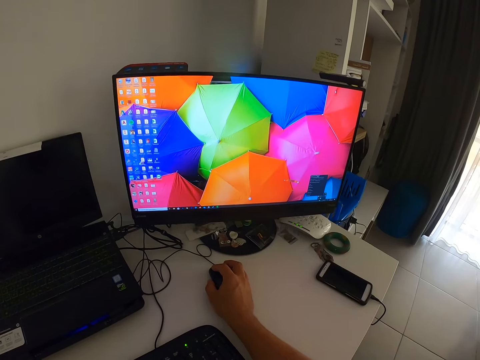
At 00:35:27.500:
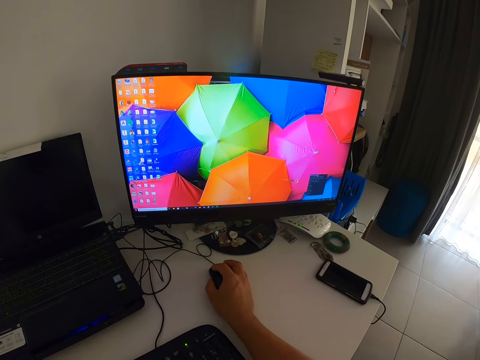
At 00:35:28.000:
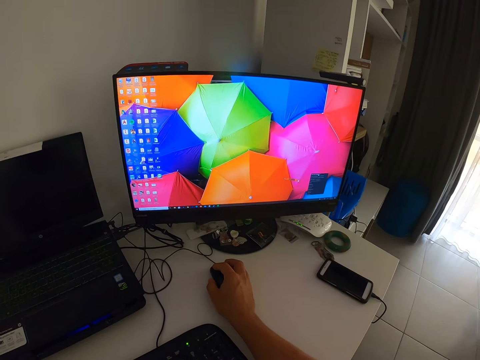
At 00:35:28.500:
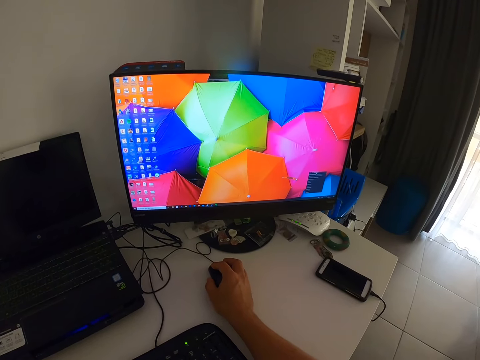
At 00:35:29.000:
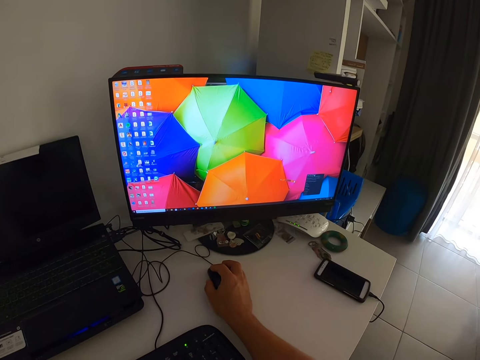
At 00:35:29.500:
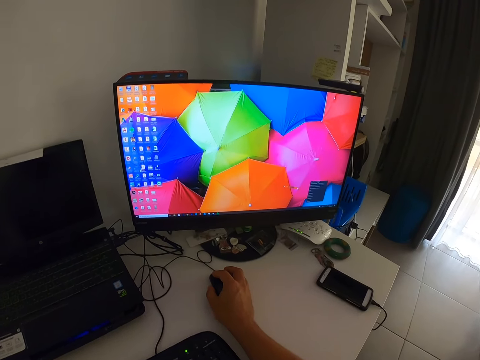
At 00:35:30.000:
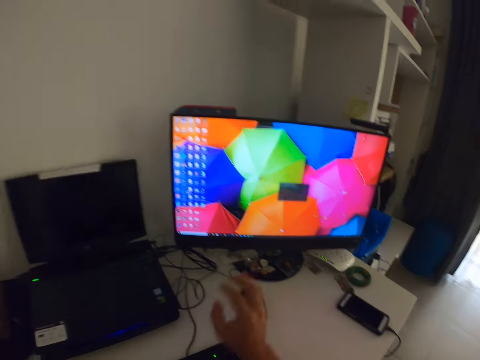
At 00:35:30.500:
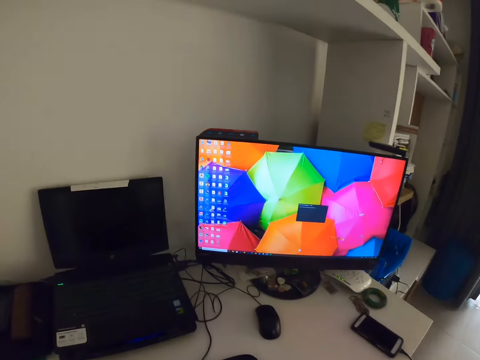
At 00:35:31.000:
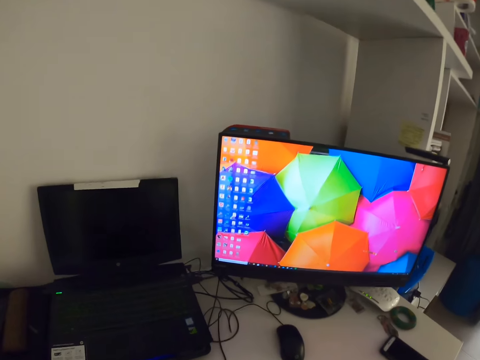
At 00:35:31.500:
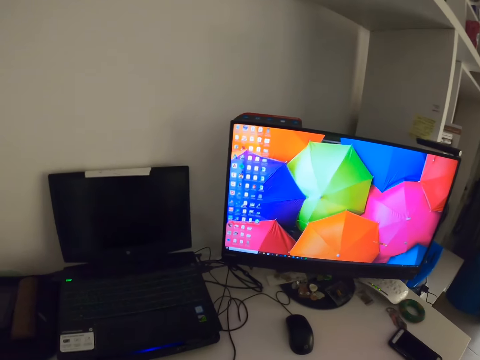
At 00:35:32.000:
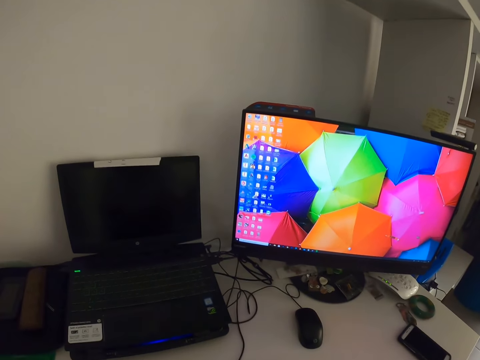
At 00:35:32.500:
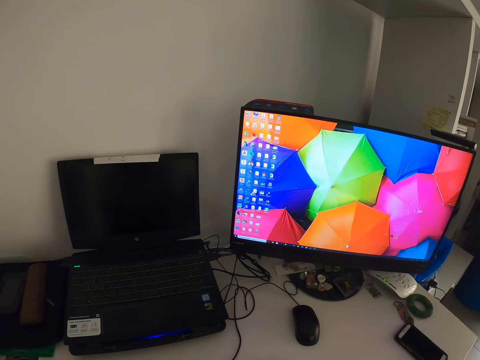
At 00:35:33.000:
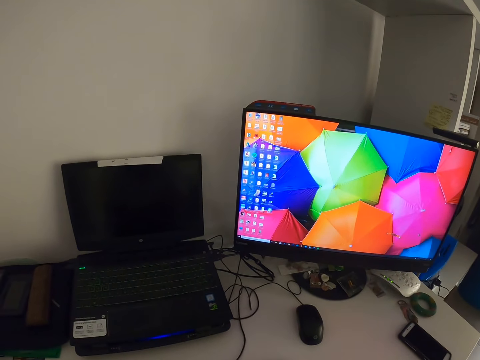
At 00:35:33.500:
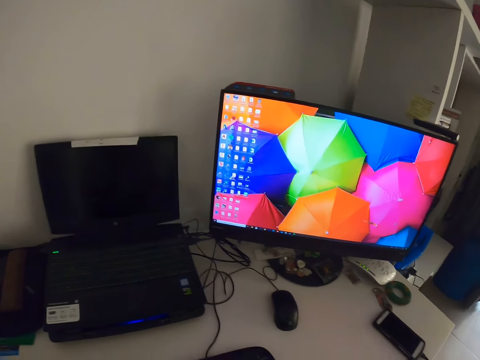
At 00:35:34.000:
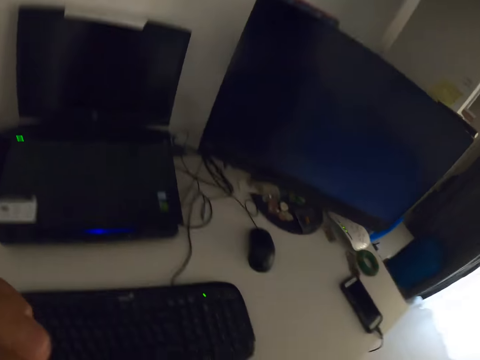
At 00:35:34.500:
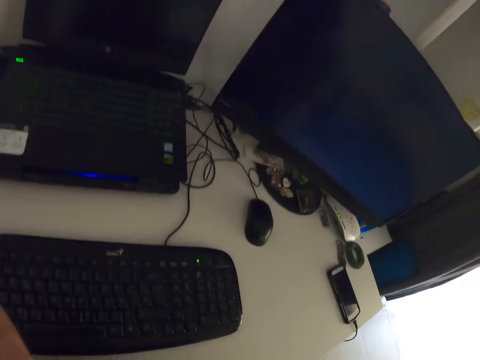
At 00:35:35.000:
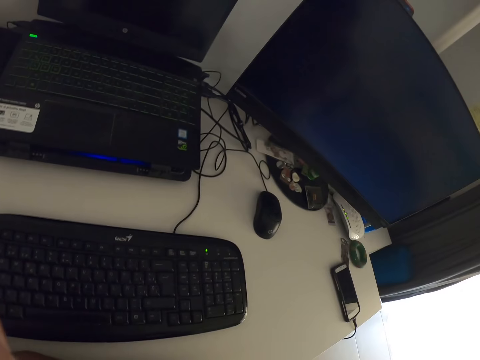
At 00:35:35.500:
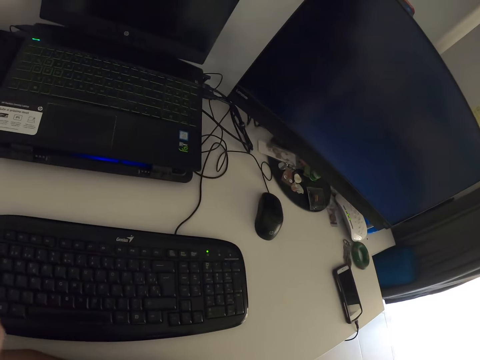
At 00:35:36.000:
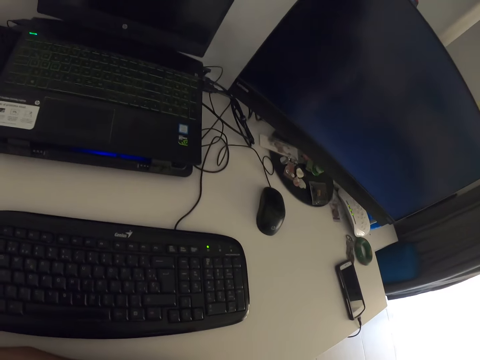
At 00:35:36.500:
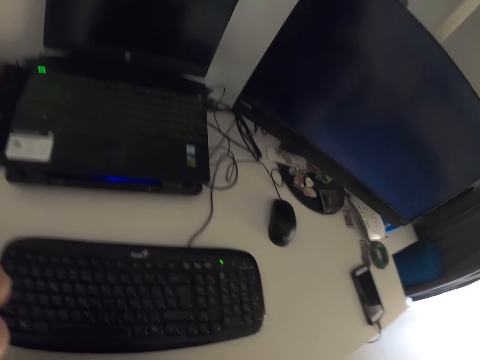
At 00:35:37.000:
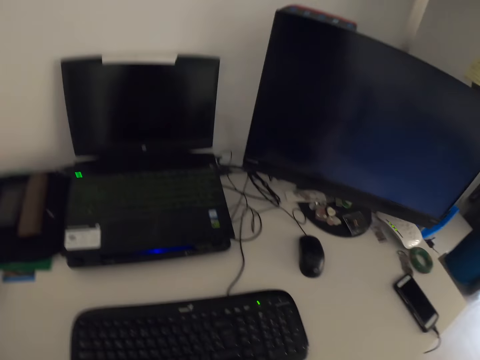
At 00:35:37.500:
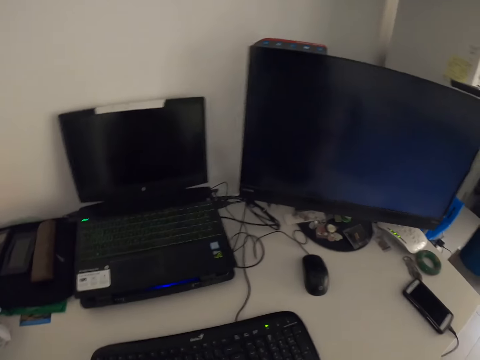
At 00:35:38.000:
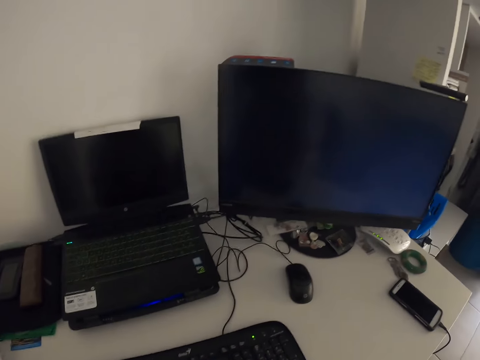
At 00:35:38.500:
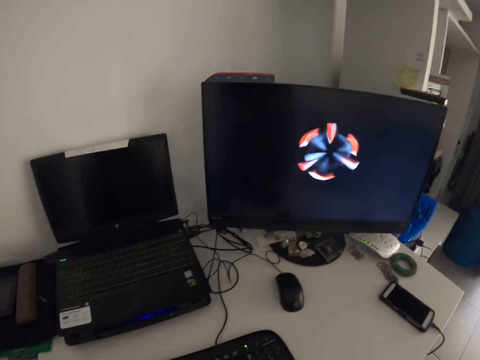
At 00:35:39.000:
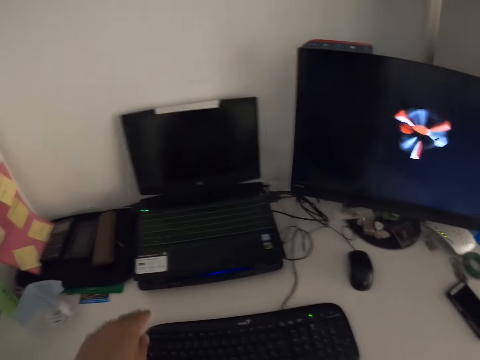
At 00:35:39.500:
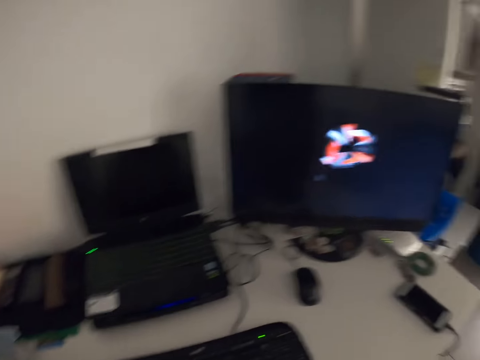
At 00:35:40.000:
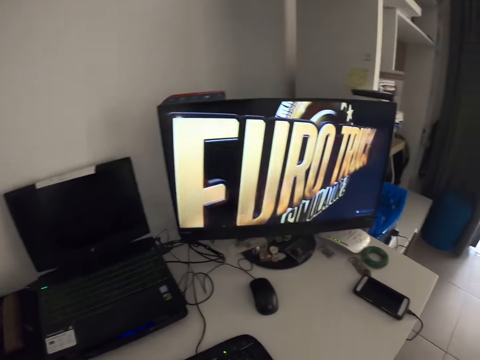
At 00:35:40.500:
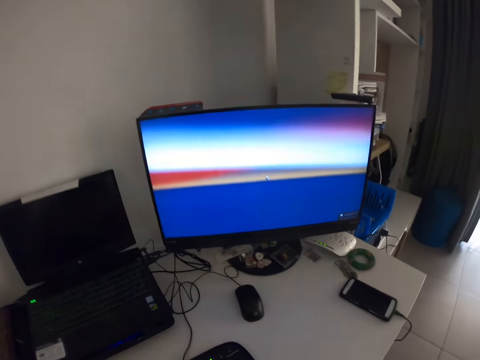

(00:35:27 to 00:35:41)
The camera wearer stops the music. They release the mouse. They look around. They turn on the desktop and touch the keyboard.

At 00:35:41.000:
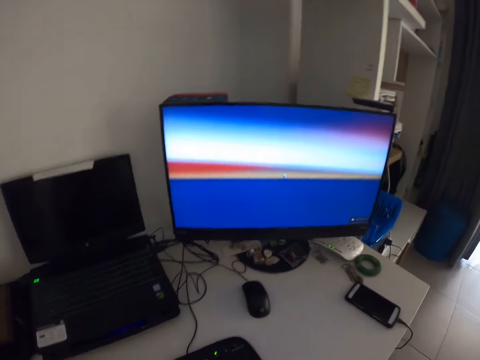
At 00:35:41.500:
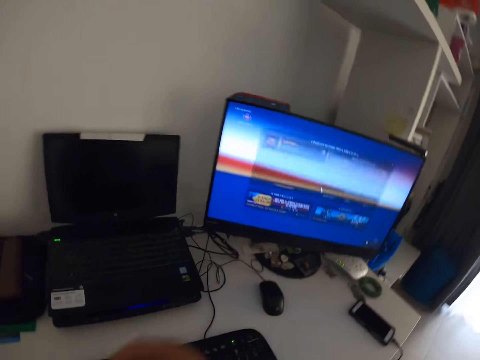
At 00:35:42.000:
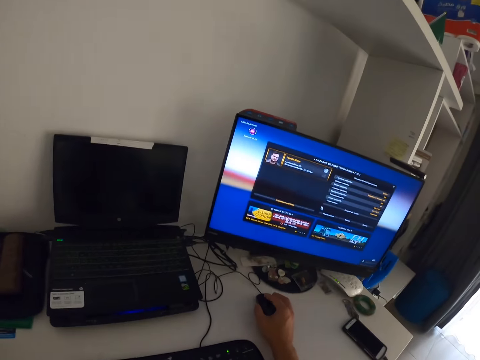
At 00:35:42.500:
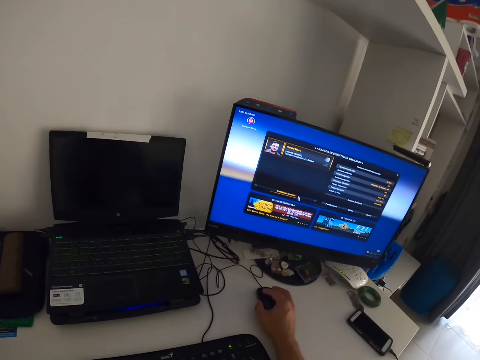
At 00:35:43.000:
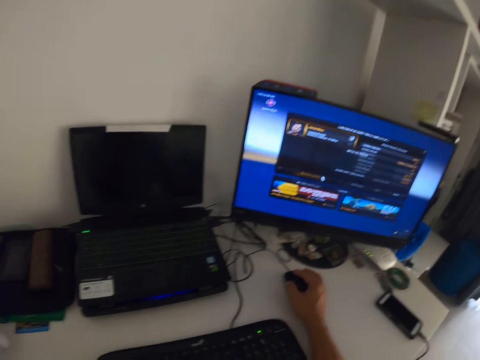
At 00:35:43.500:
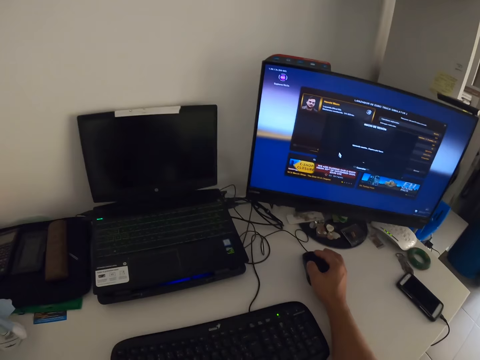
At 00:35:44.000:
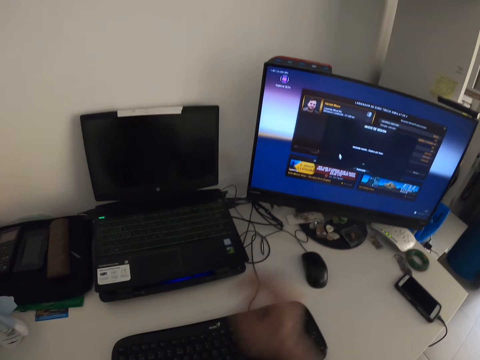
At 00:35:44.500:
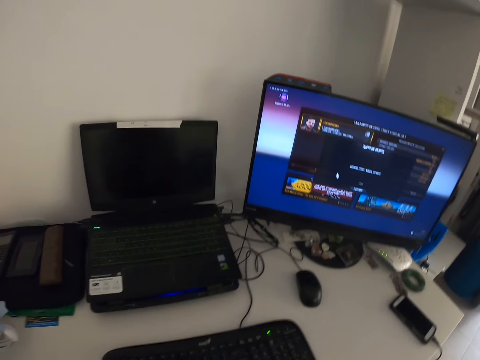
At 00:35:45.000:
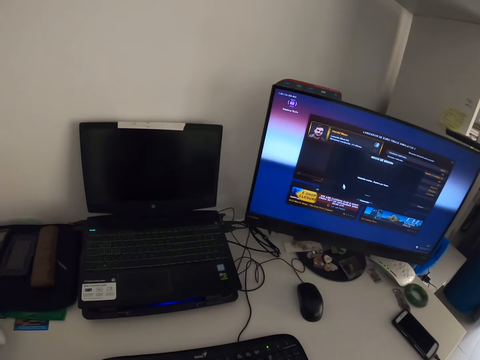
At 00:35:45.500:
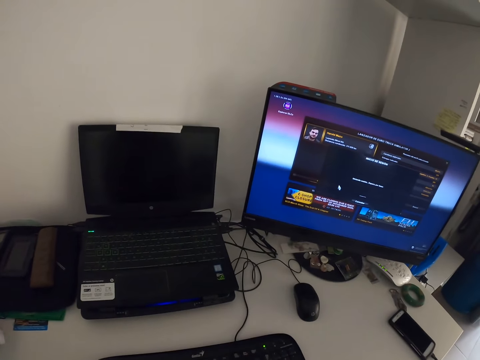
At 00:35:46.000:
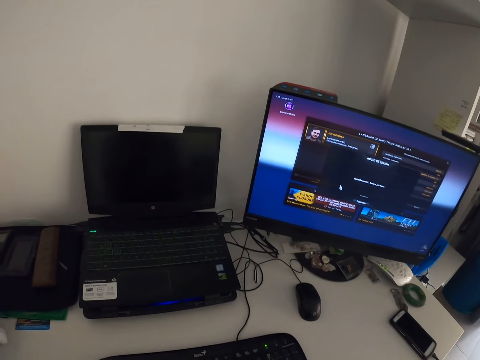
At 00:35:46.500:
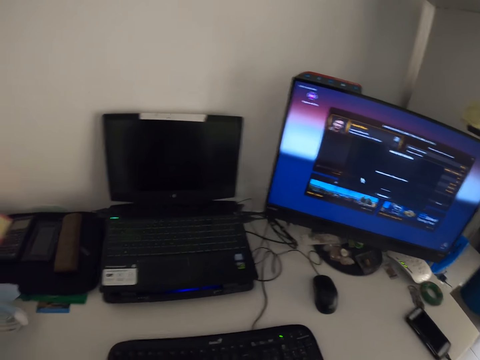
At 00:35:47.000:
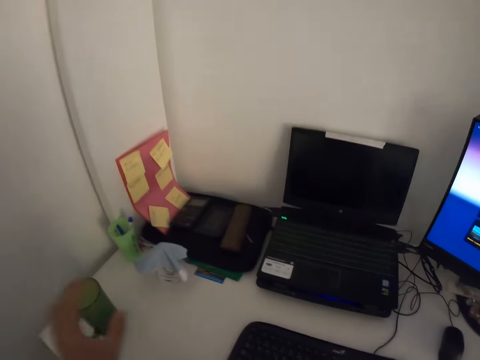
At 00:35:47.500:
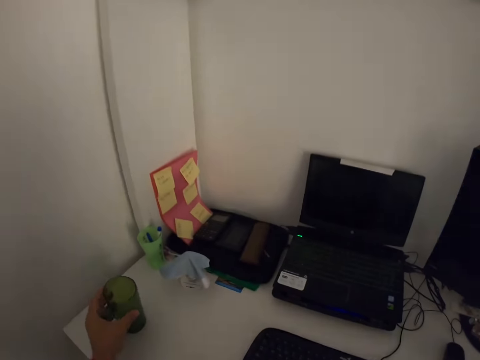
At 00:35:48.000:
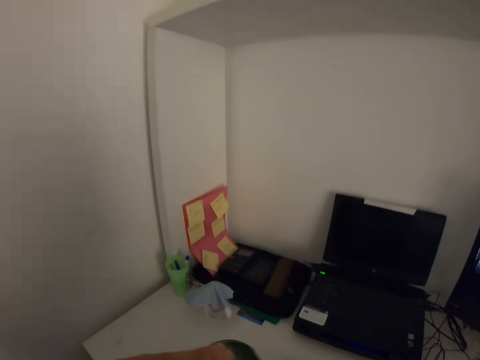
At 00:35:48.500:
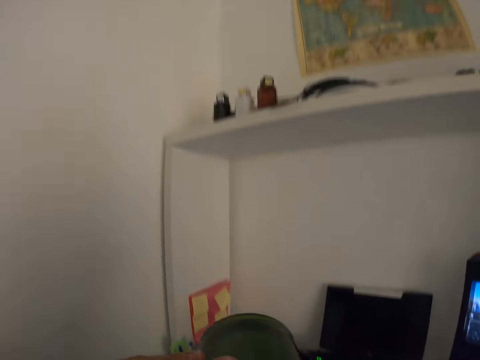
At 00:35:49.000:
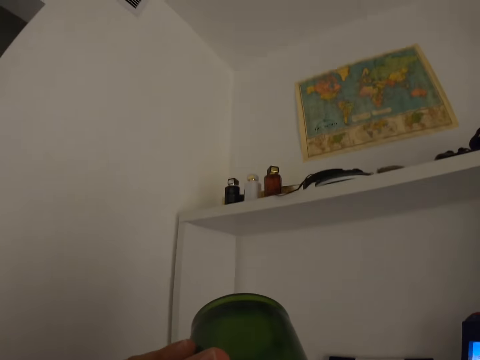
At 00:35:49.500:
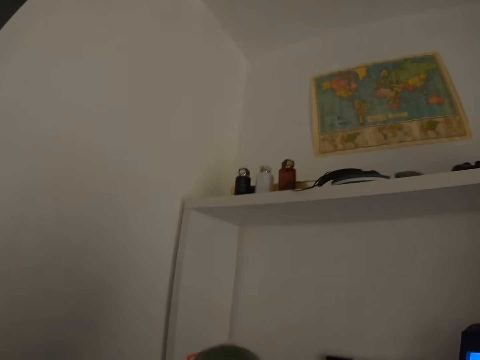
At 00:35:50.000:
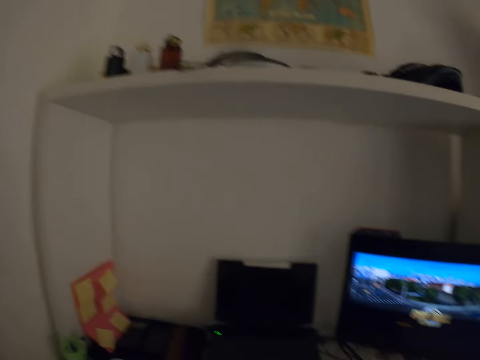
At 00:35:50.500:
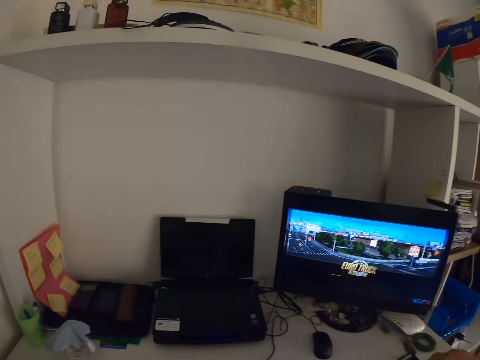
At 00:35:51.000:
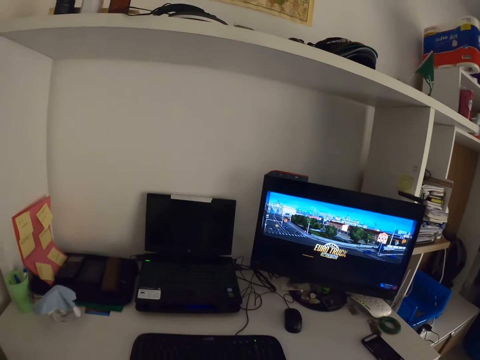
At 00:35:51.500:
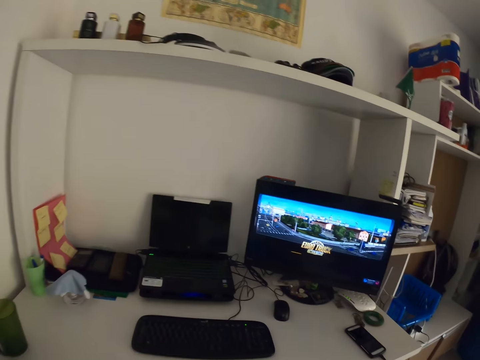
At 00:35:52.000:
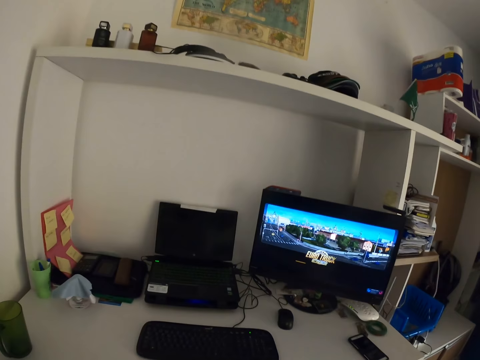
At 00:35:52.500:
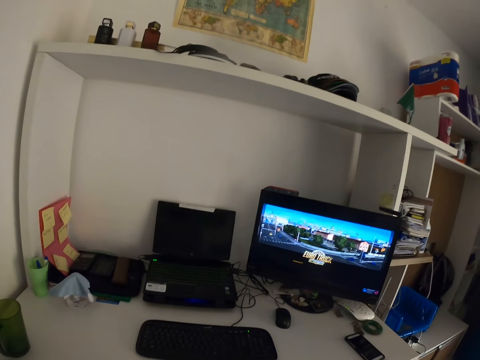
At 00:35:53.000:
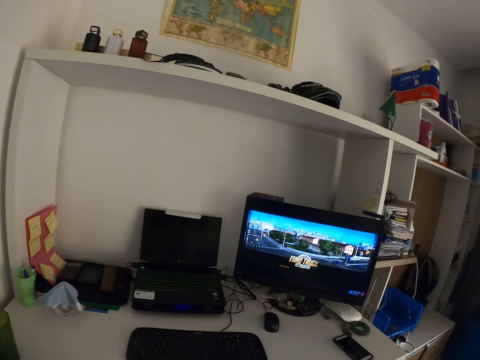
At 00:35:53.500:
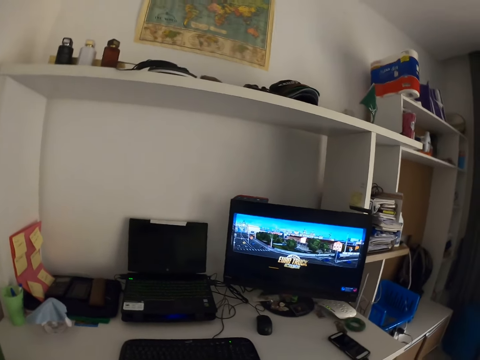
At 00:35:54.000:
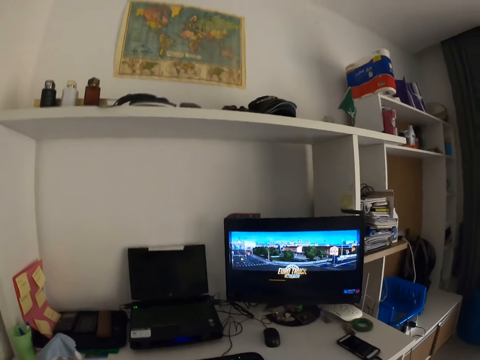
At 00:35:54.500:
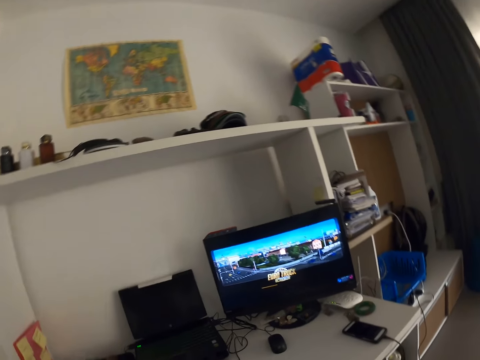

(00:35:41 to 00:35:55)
The camera wearer looks around. They touch the mouse. They hold the mouse and release the mouse. They look around. They pick up a cup from the table. They drink water from the cup. They put the cup on the table.
